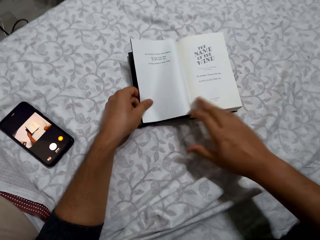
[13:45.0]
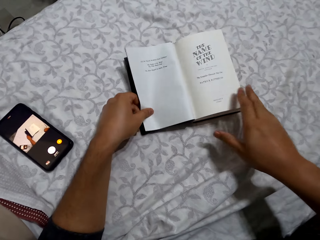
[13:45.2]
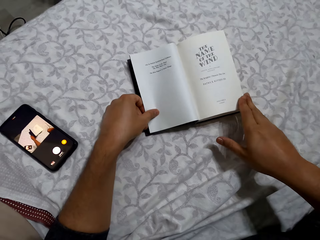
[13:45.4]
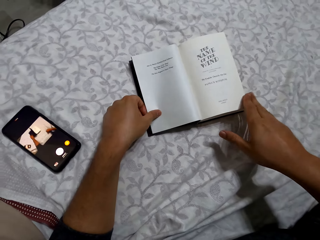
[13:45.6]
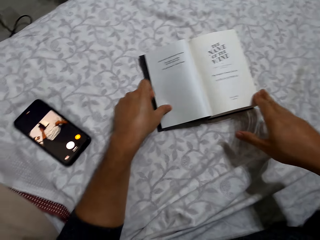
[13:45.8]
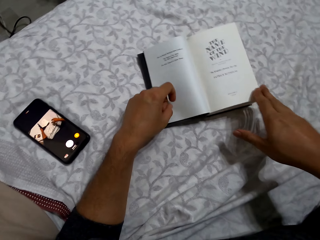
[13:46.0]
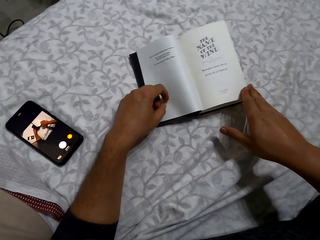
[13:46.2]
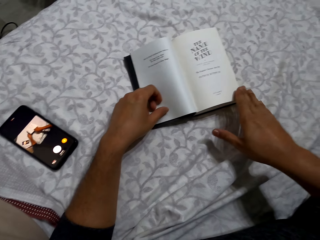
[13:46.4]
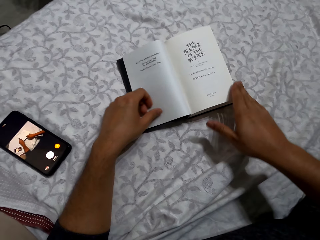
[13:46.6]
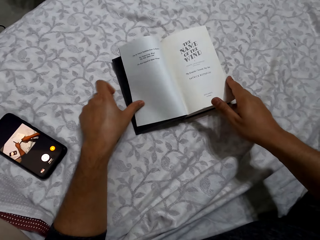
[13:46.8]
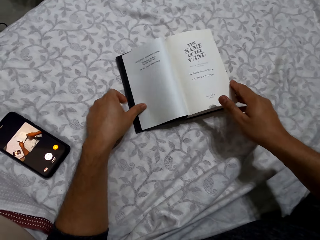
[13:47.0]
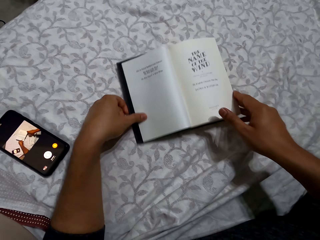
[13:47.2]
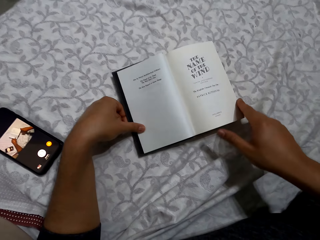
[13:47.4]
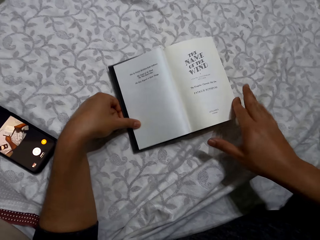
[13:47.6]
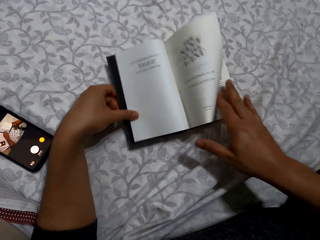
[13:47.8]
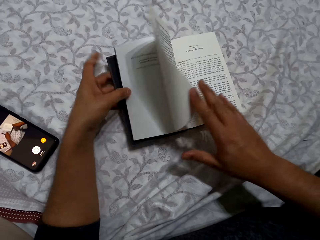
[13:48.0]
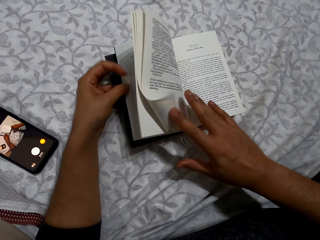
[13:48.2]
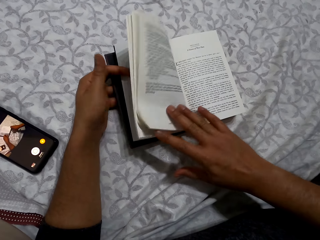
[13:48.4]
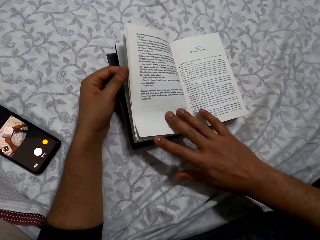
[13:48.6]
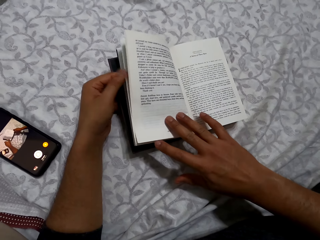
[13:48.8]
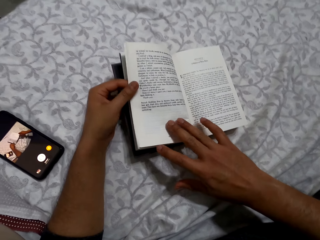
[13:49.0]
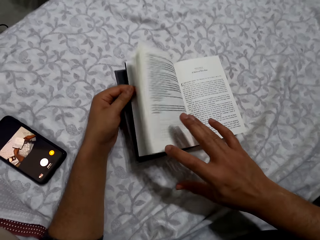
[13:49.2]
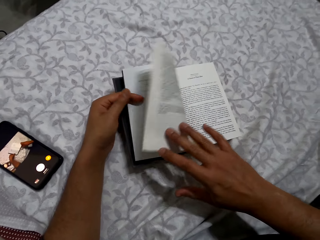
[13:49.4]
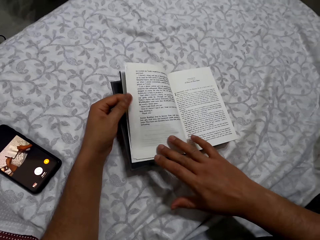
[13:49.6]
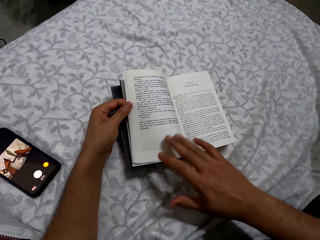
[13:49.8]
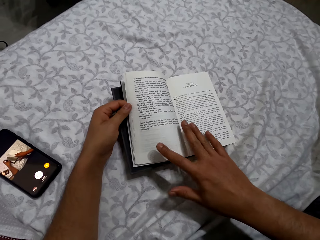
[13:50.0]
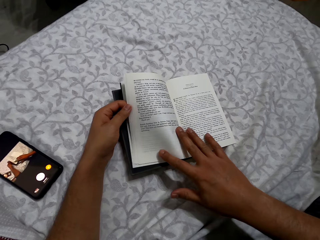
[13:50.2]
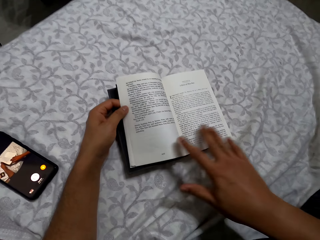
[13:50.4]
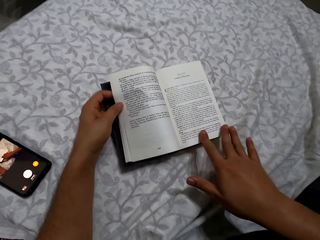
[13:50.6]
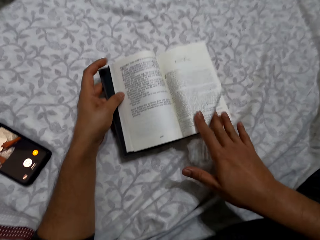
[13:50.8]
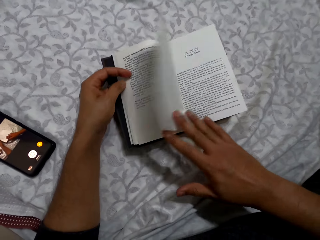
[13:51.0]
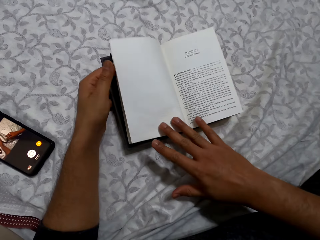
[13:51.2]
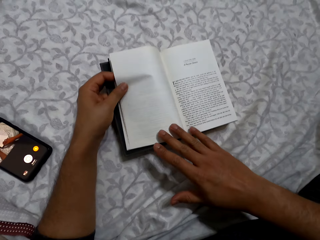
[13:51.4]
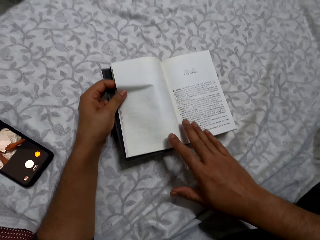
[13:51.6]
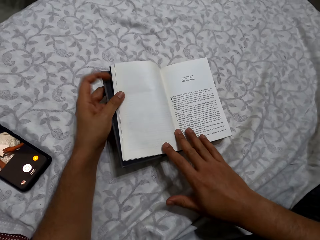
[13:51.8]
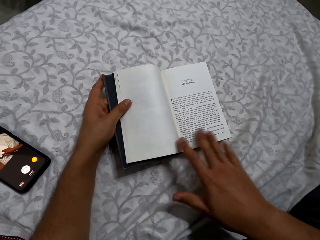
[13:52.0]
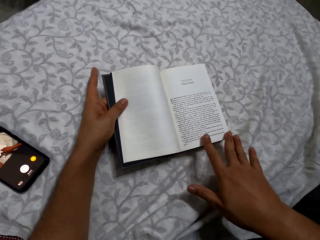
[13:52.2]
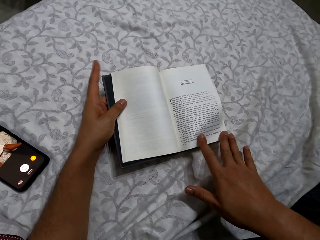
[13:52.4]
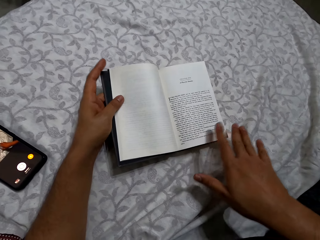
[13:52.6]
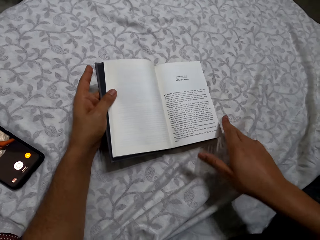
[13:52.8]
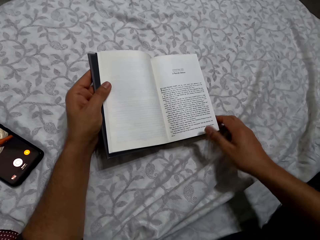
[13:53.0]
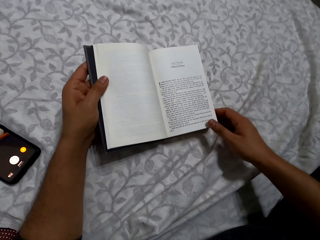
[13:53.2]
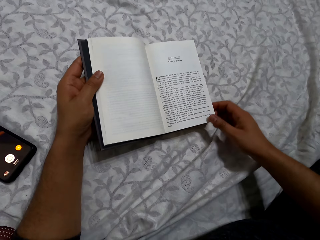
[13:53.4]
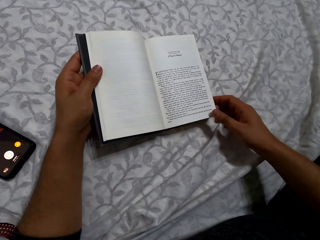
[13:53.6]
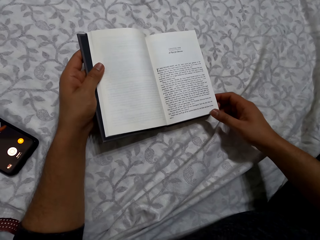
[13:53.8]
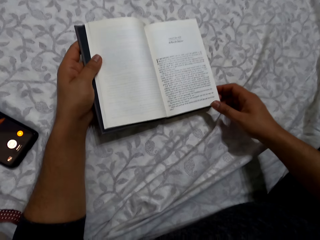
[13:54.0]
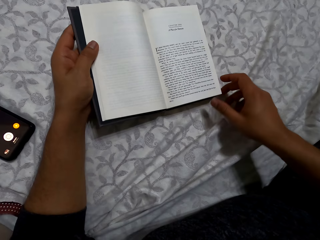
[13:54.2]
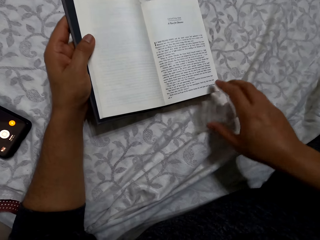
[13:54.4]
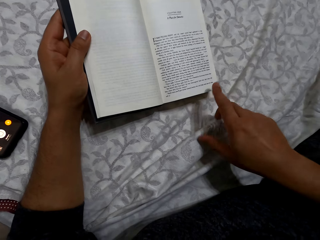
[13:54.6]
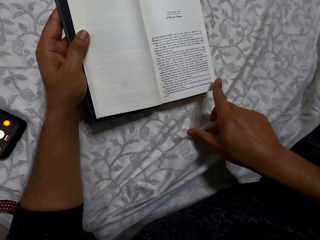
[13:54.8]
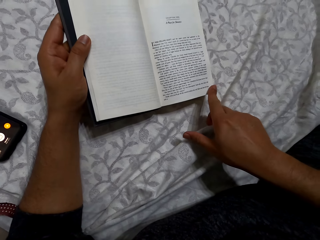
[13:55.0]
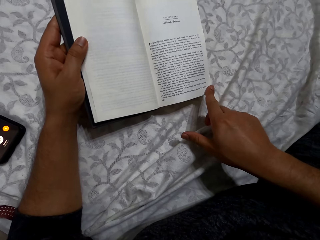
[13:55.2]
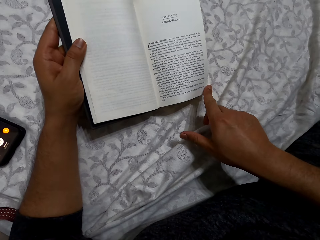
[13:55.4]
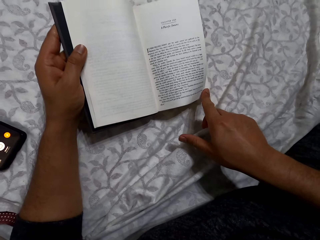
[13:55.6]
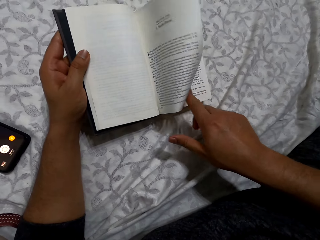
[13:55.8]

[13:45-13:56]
The camera wearer stares at the book. He adjusts the book on a bed. He flips the book. He places his right hand on the book. He flips the book. He stares at the book.

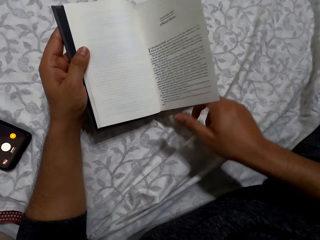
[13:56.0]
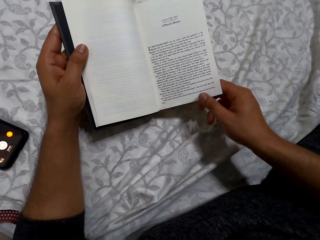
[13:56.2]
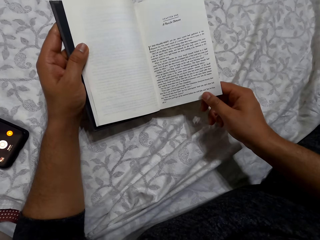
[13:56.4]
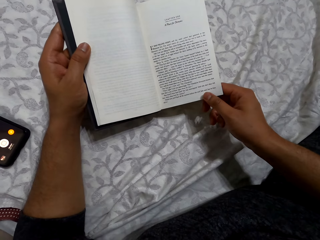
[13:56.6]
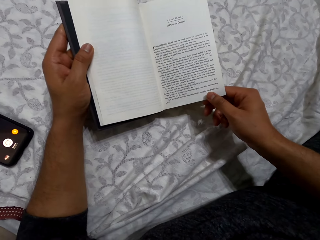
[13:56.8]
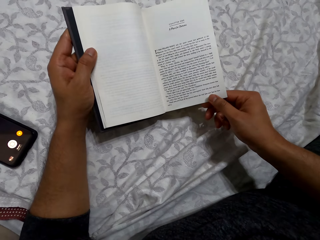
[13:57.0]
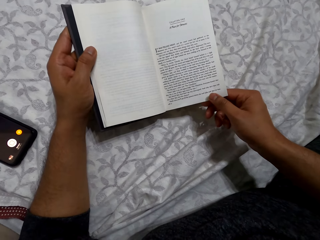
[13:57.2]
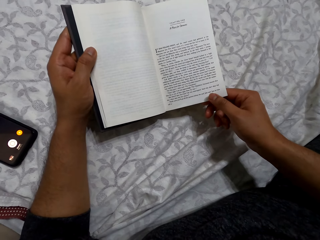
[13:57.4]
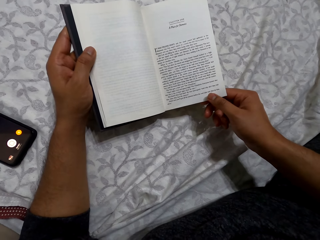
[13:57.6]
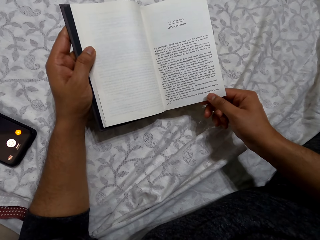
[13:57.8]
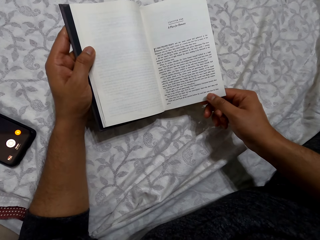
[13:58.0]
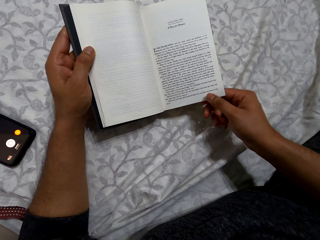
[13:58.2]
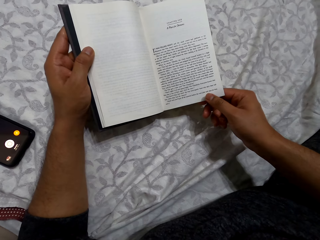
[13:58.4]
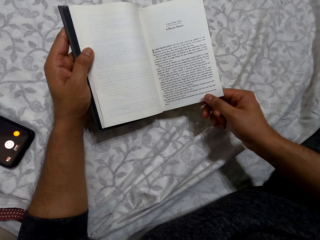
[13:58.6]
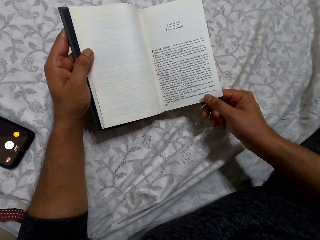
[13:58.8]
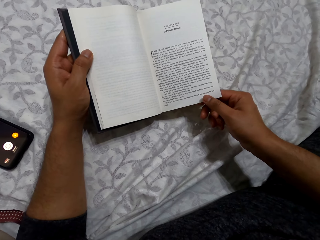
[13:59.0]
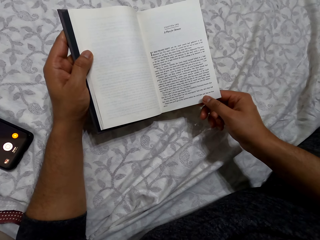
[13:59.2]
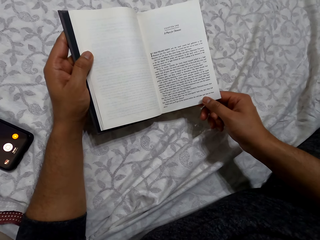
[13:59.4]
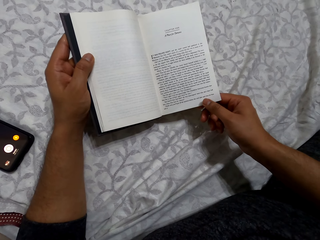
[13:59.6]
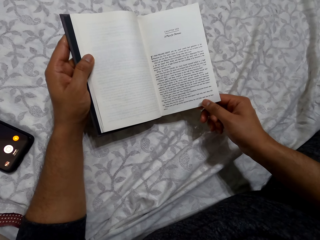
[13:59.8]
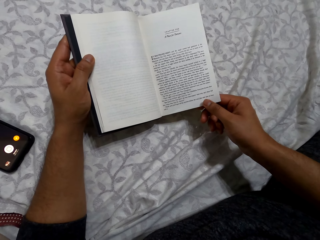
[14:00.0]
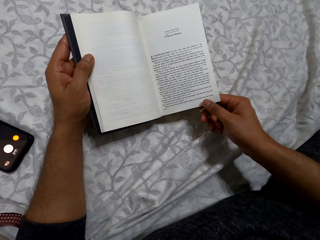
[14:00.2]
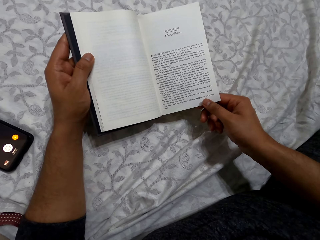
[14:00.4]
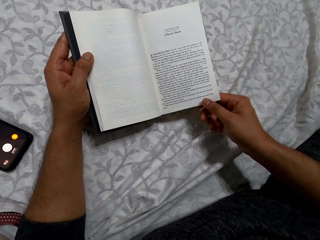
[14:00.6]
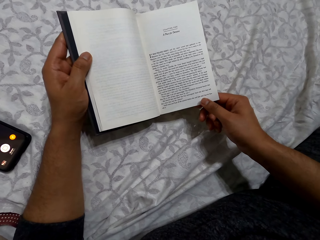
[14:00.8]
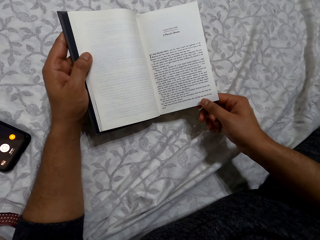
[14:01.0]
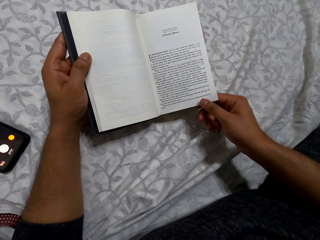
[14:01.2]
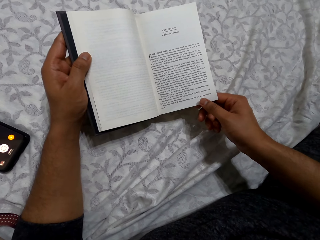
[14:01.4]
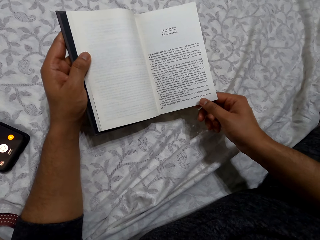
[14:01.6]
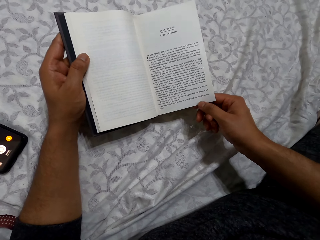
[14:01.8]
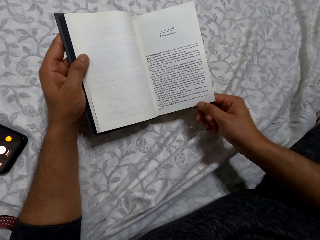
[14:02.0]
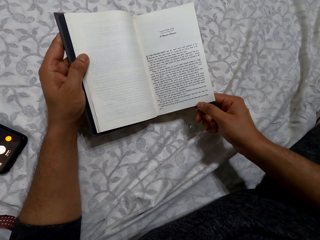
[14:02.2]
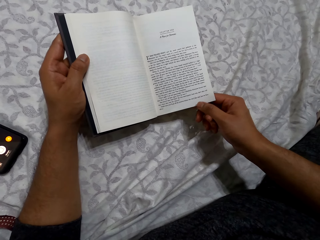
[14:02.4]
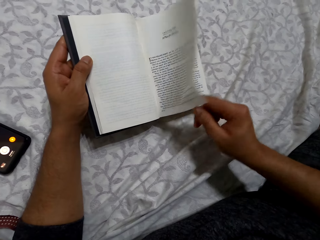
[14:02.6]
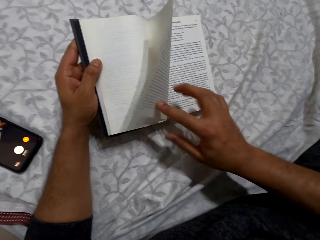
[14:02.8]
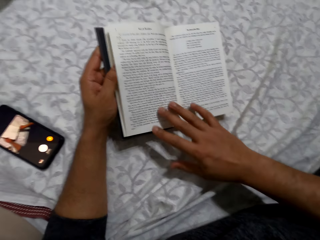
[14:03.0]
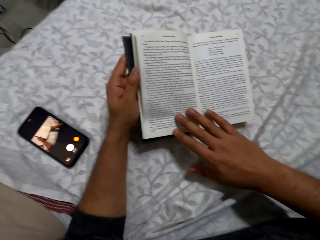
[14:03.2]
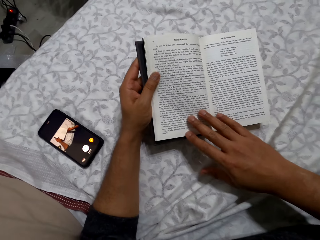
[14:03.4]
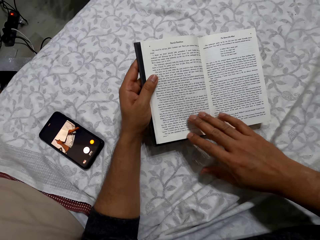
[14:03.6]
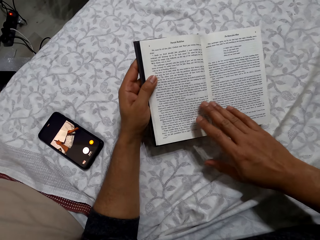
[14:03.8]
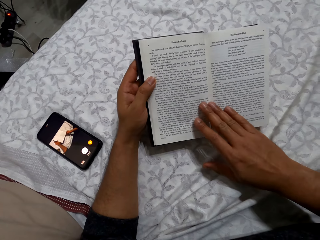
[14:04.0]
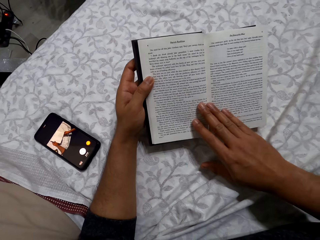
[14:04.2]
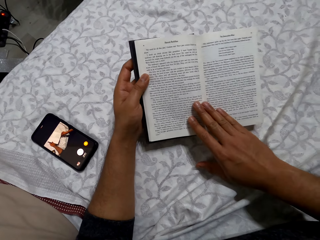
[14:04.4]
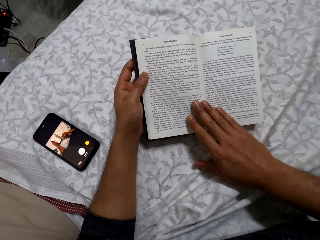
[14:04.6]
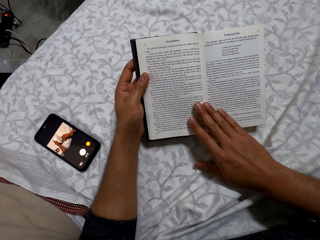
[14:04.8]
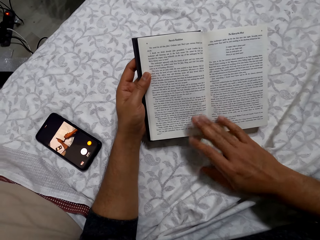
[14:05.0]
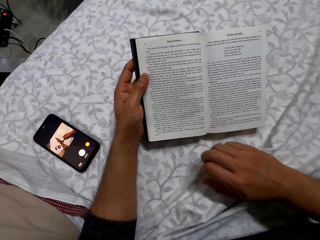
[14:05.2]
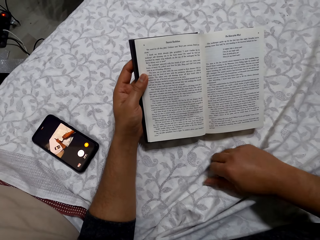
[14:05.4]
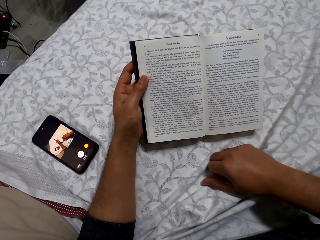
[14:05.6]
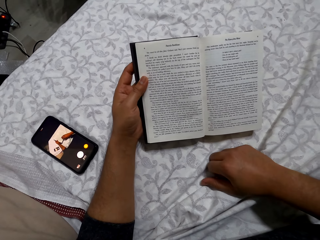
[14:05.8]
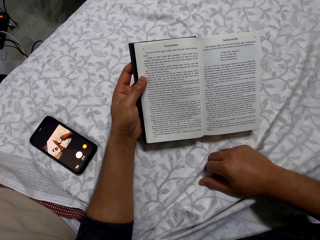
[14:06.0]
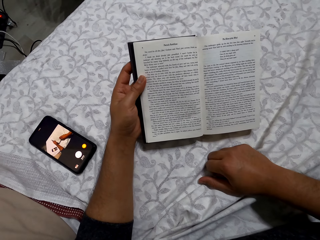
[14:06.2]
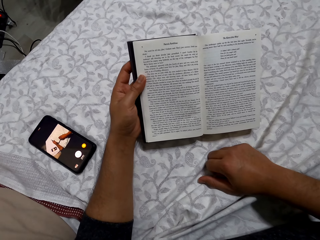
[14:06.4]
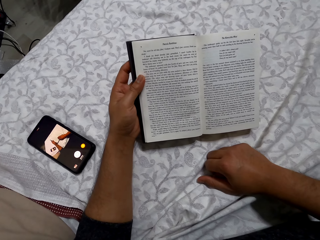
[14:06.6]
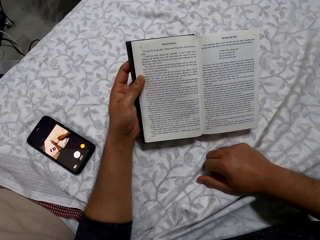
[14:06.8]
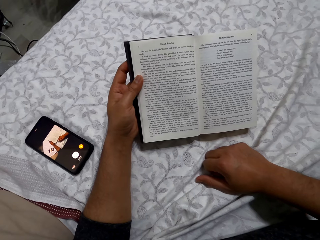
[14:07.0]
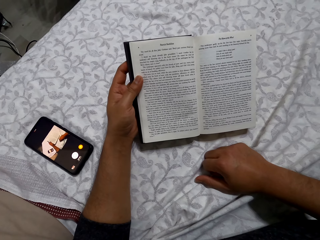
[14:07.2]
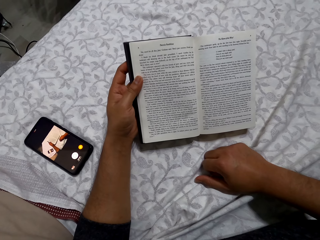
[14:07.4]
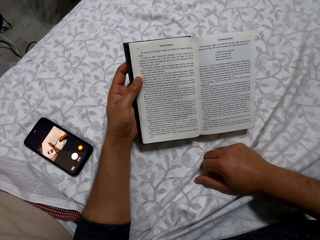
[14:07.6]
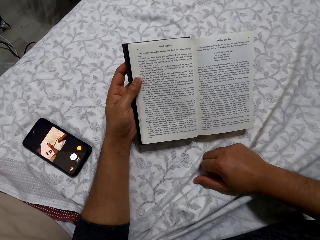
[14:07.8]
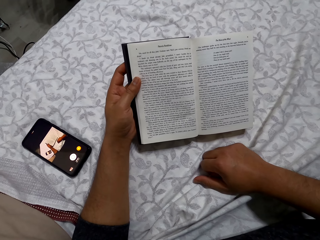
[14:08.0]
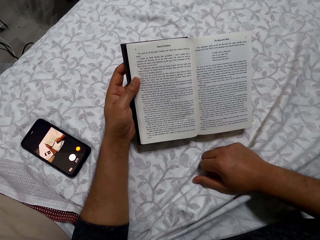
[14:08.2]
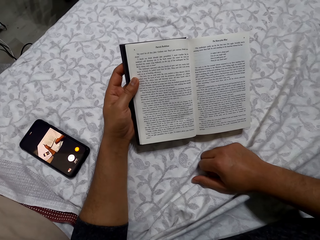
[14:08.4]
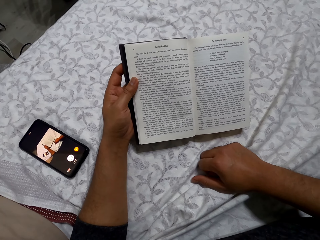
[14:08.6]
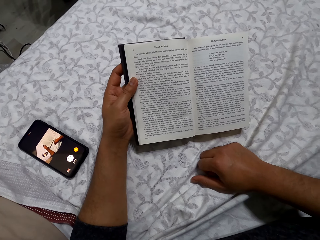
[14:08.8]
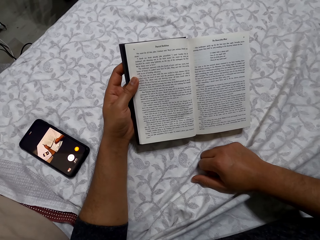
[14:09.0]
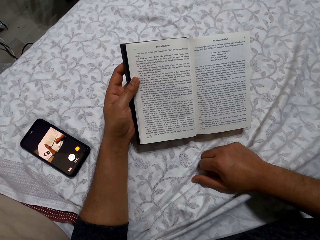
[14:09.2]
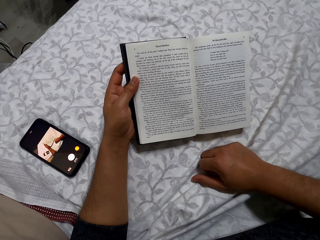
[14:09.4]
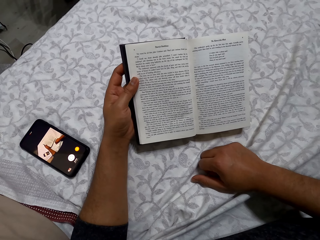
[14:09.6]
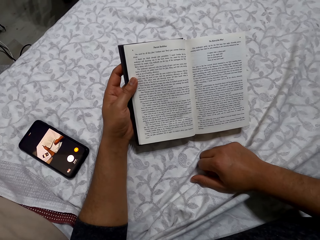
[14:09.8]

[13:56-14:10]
The camera wearer flips the book. He holds a page with his right hand. He reads the book. He flips the book. He reads the book. He places his right hand on the bed. He reads the book.
